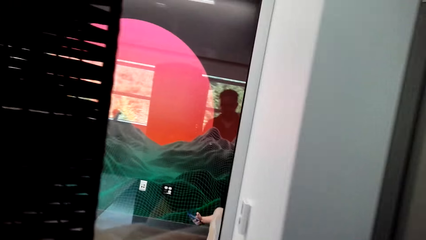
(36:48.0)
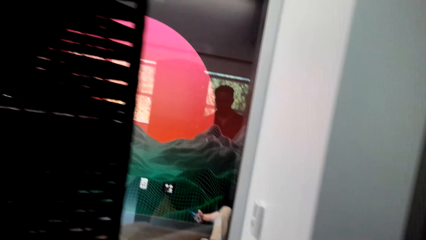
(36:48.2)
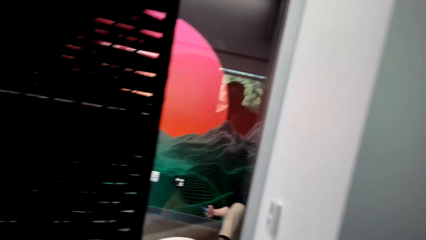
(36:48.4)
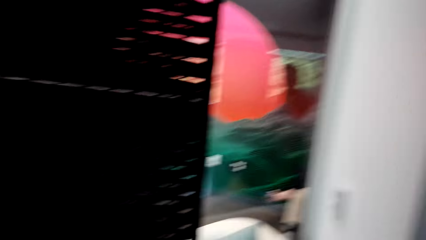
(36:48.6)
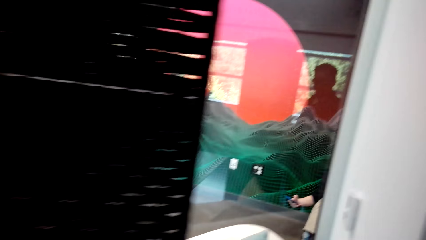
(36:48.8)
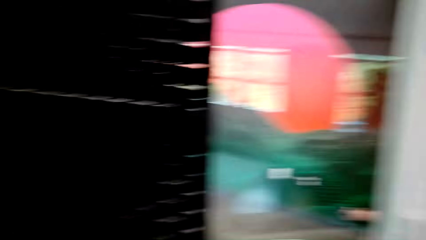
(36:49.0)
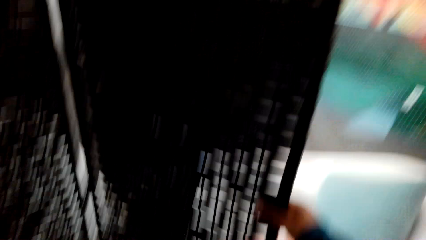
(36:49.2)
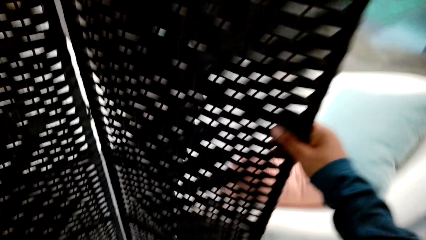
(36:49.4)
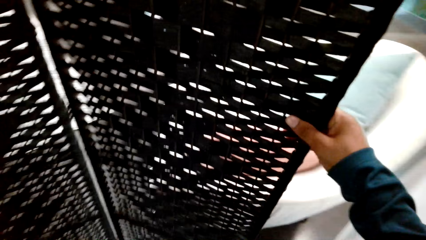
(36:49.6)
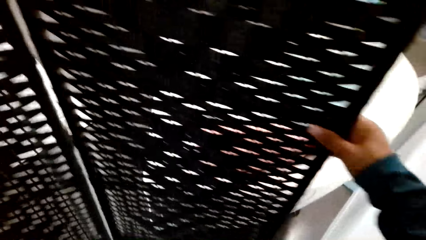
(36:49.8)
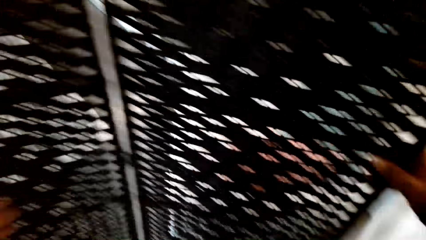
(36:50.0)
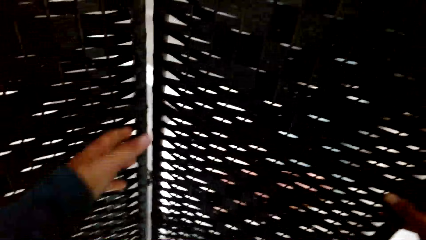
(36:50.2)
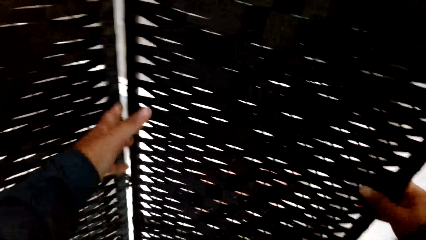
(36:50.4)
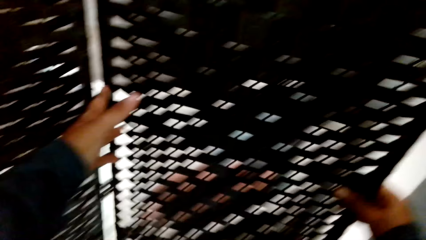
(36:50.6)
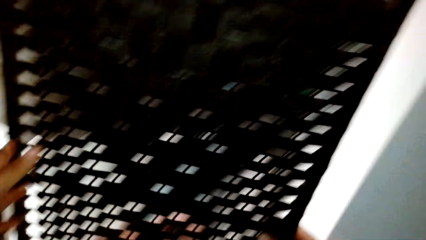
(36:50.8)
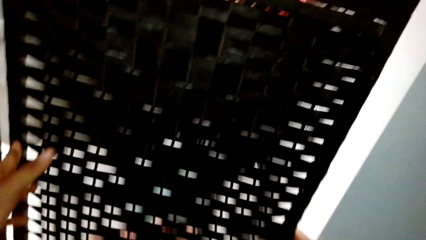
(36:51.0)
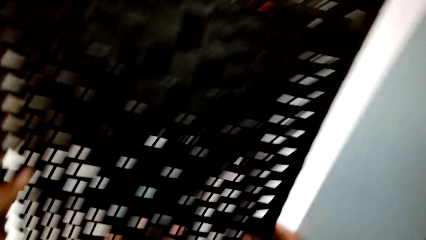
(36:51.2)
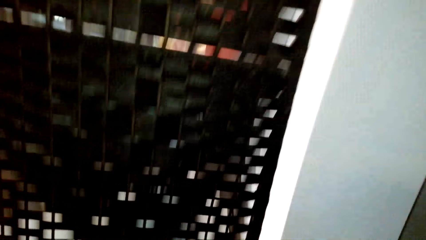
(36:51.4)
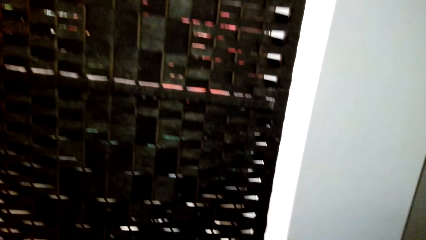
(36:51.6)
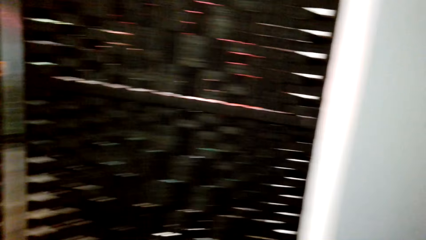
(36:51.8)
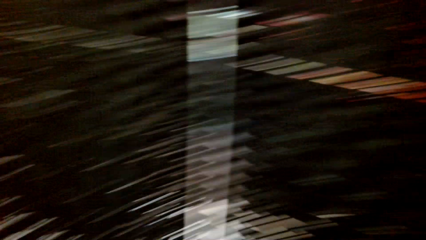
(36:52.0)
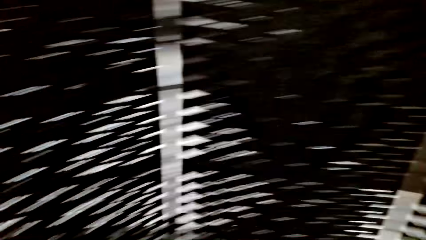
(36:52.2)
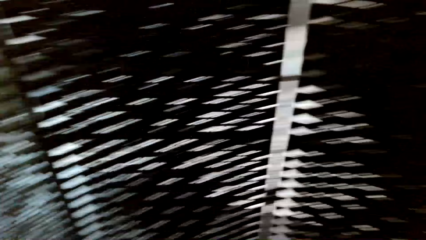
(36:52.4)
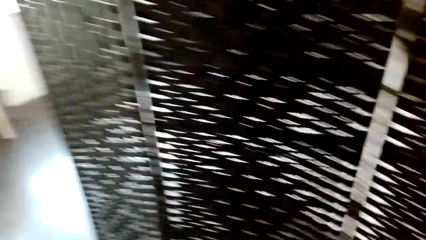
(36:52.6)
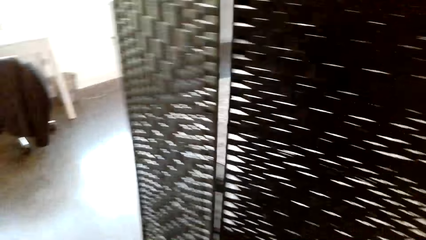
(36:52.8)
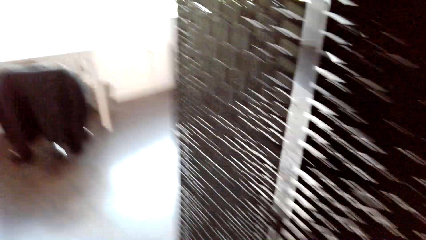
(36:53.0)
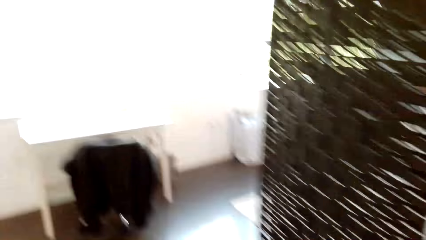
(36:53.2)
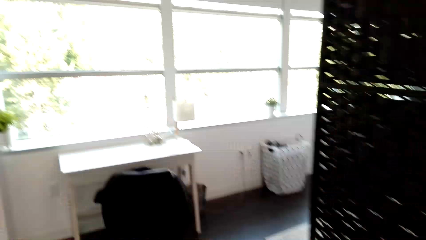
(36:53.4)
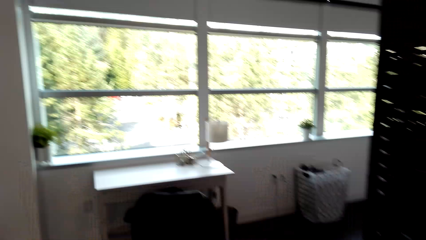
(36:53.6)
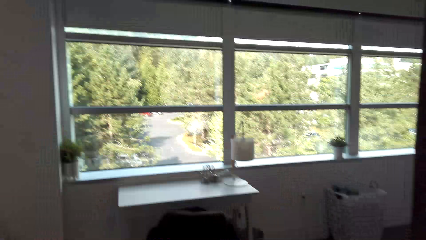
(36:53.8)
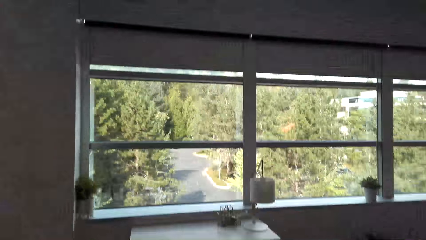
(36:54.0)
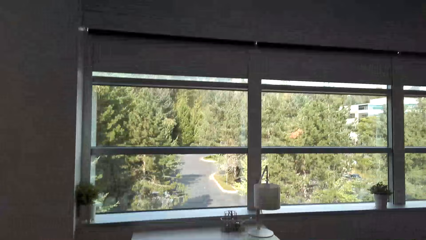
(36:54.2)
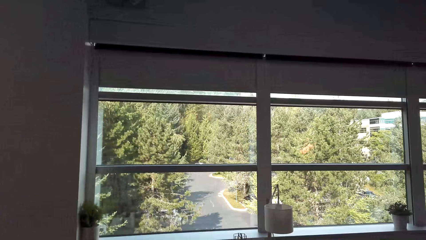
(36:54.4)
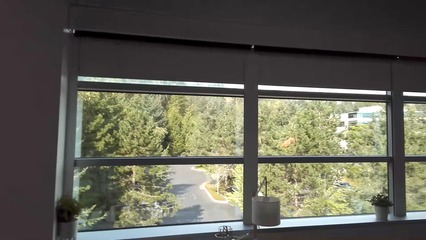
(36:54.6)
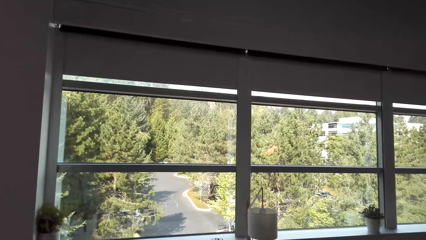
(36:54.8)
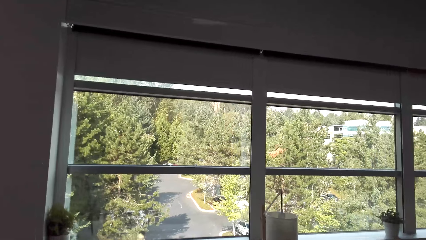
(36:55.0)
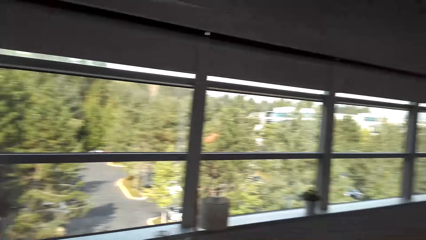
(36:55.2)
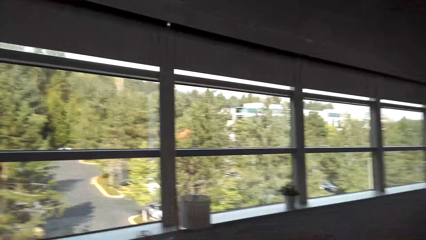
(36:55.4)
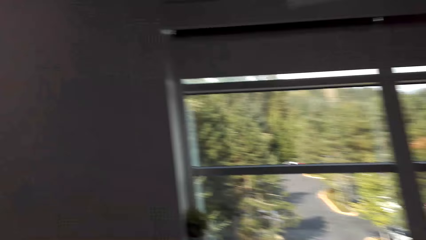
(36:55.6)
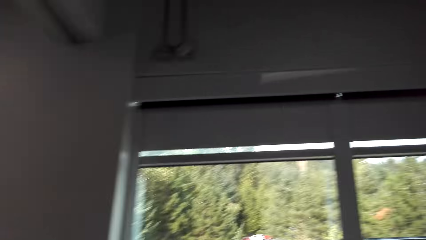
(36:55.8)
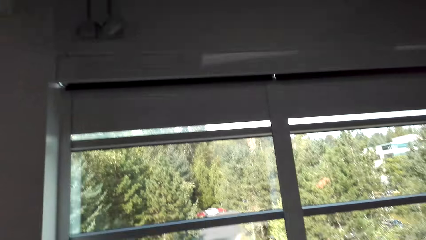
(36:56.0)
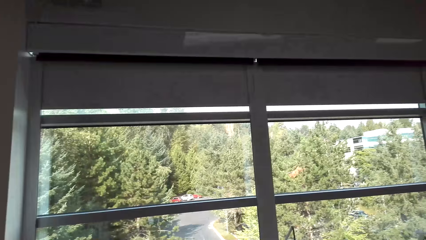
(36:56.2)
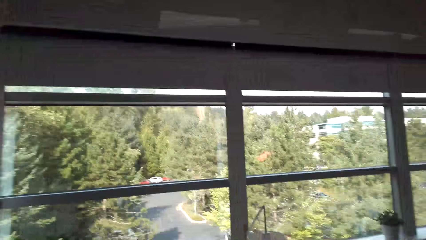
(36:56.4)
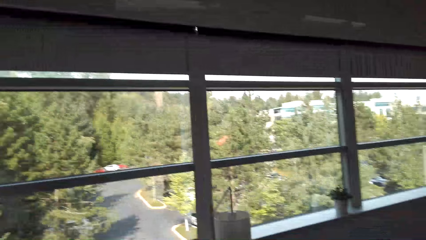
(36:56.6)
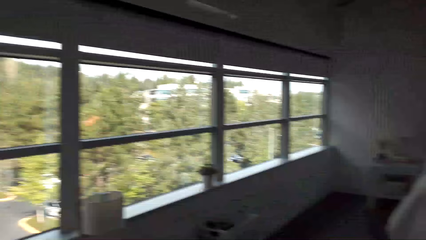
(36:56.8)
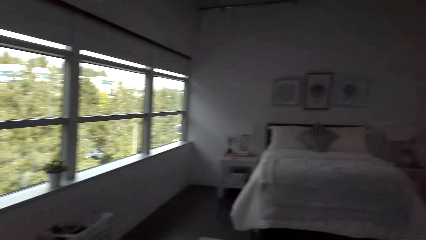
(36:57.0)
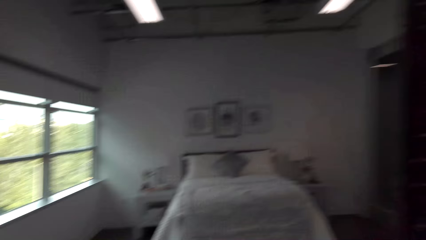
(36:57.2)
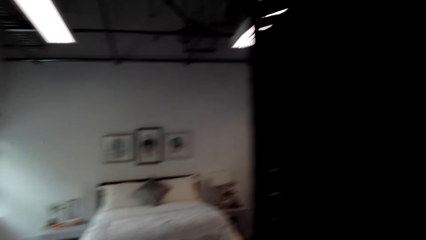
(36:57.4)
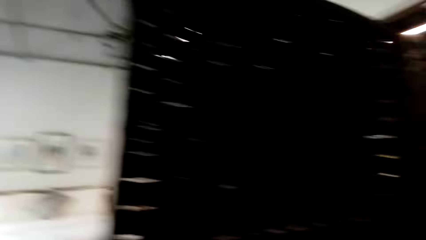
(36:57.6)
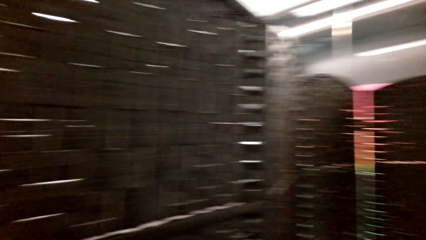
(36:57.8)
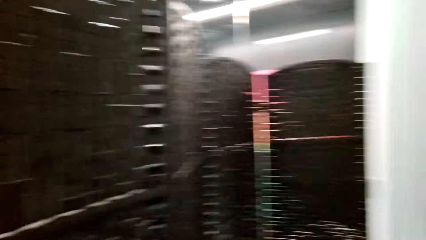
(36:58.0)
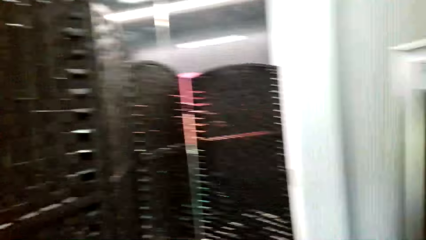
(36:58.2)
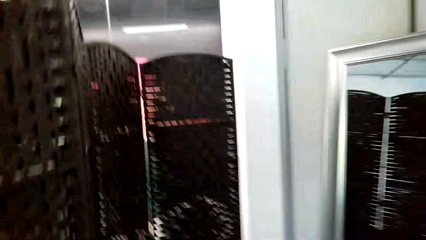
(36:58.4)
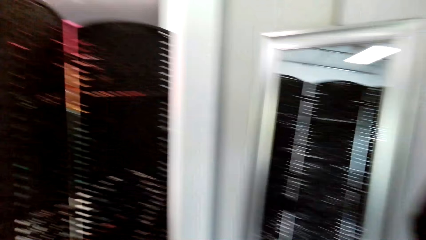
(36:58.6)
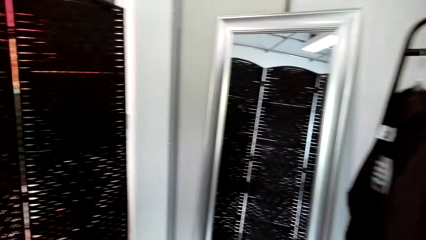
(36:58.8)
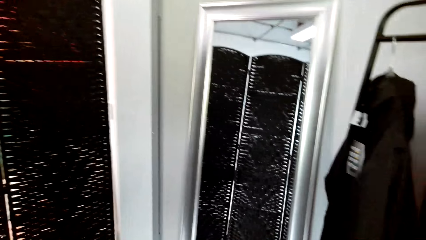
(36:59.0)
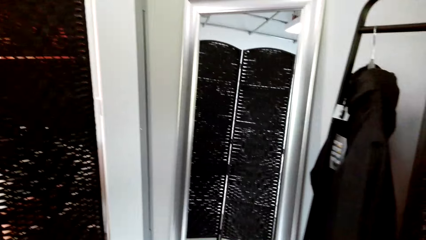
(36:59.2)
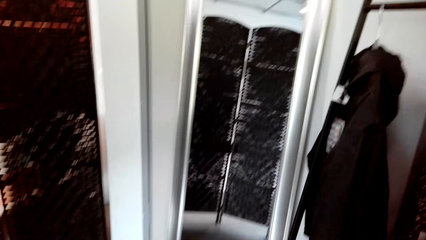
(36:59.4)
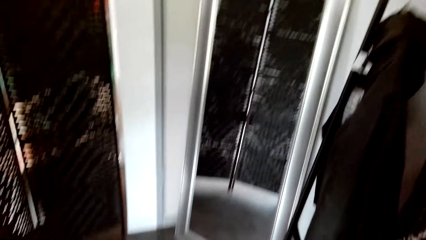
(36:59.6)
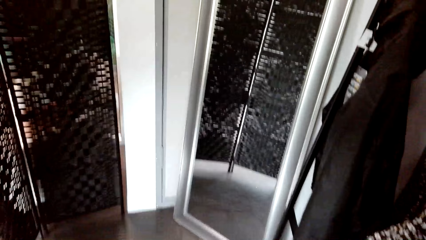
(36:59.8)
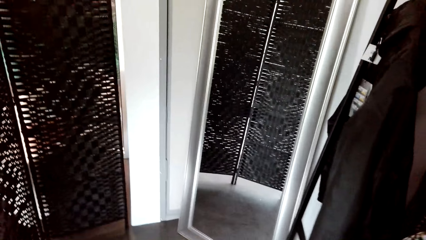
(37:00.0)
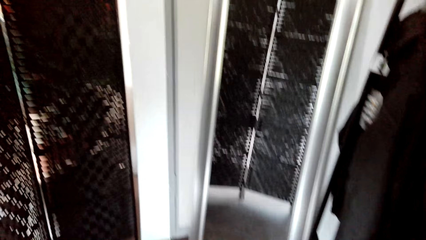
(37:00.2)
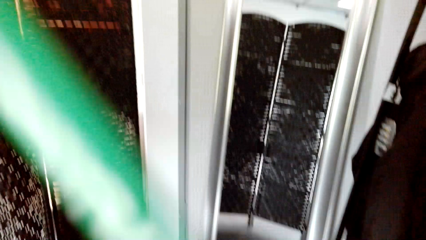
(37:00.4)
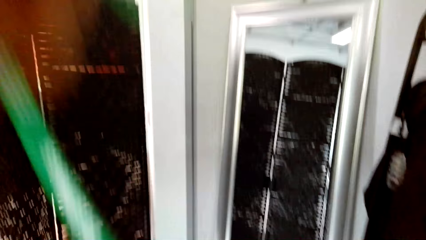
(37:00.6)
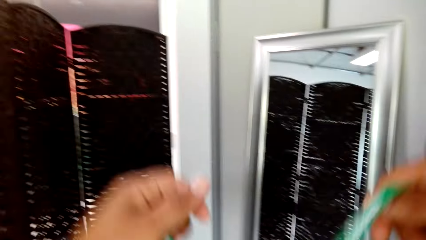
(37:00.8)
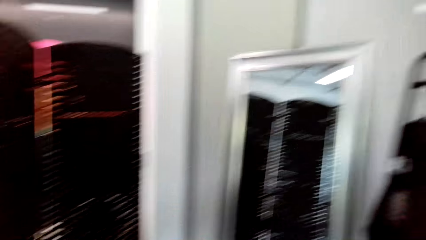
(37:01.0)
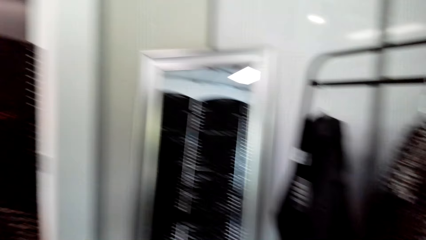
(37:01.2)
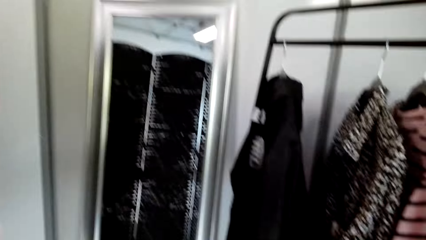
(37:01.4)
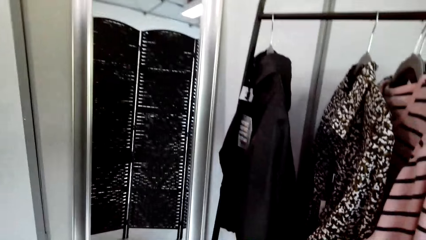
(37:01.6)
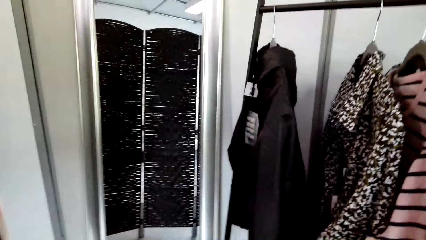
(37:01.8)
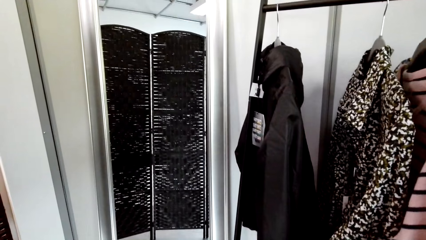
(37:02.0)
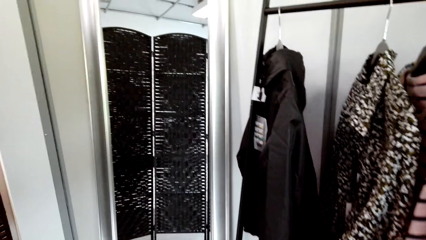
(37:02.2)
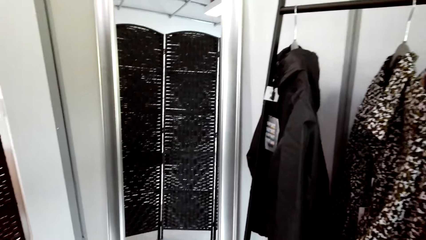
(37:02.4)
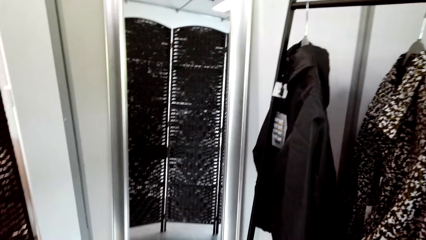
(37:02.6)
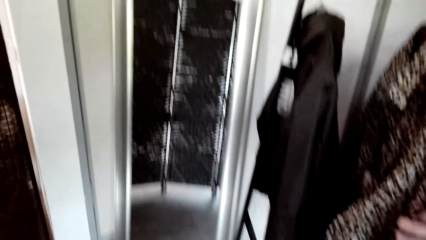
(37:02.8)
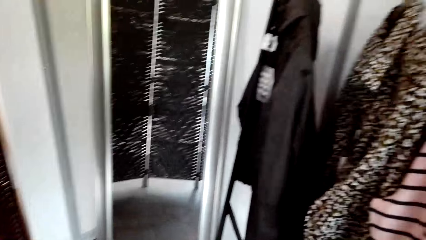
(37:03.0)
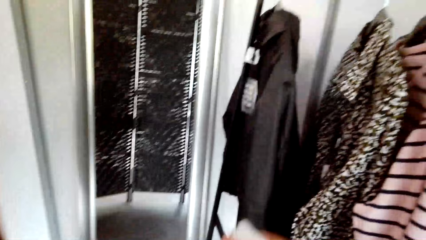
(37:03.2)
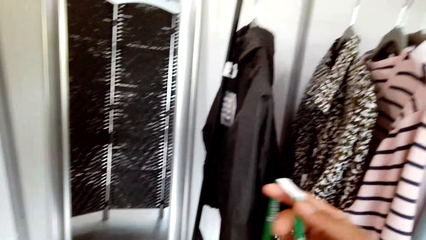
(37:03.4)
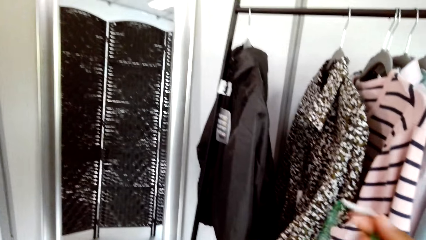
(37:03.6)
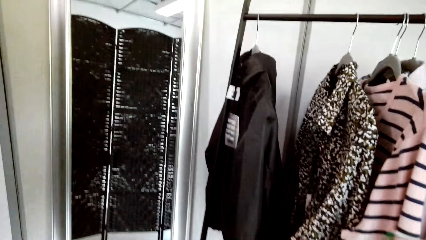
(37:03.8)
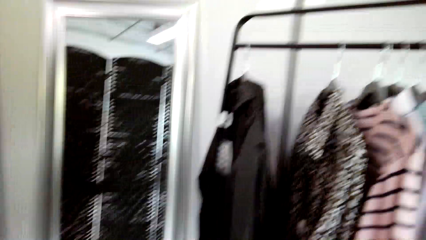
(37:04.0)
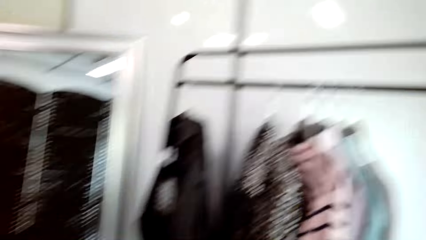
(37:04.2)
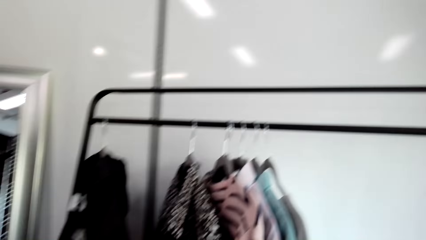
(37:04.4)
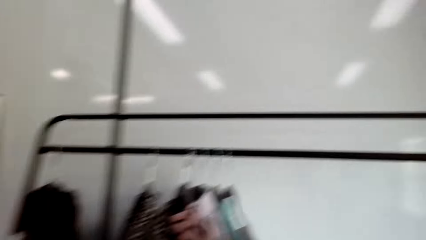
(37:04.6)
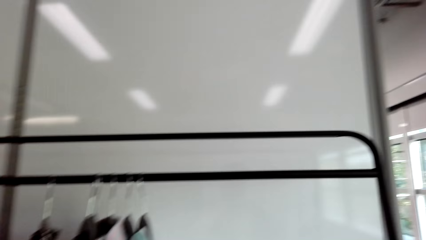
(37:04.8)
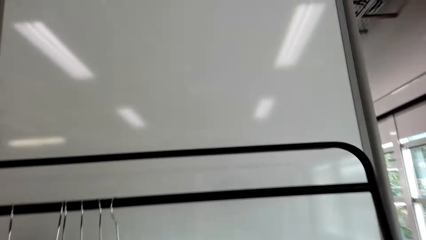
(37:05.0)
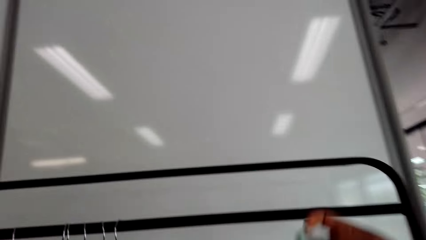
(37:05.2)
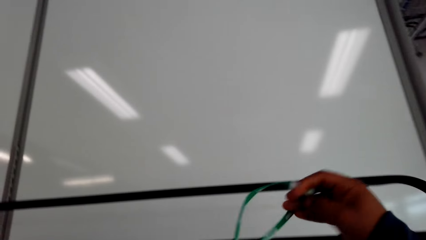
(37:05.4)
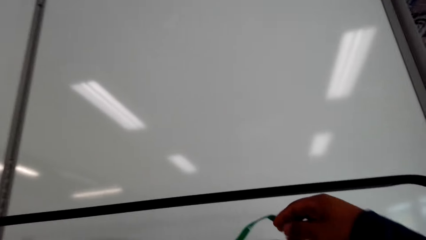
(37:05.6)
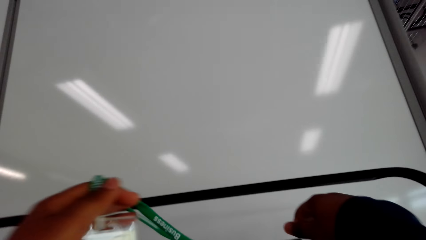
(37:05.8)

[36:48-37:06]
A person holds the phone. The camera wearer holds the swings. They pull the movable dressing room. They walk ahead. They look outside through the mirror. They look around. They walk ahead. They hold the neck strap. They remove a tag with both hands. They look around. They lift something with the right hand.
